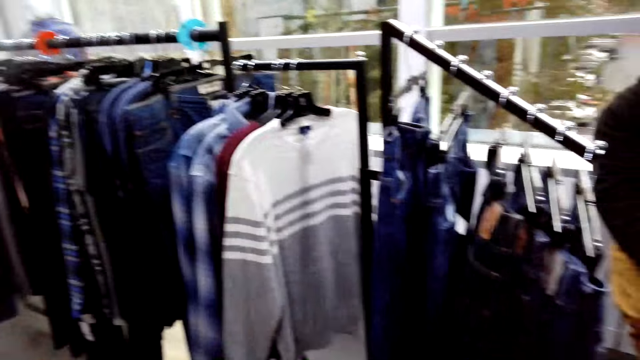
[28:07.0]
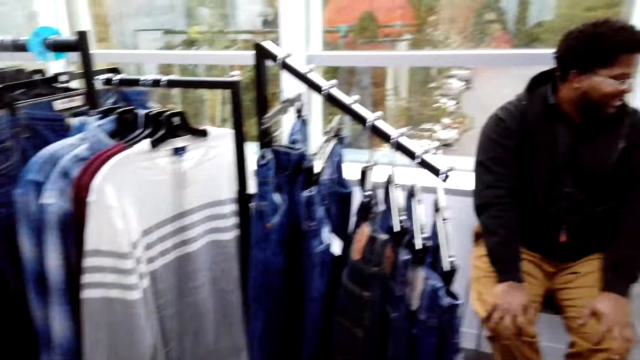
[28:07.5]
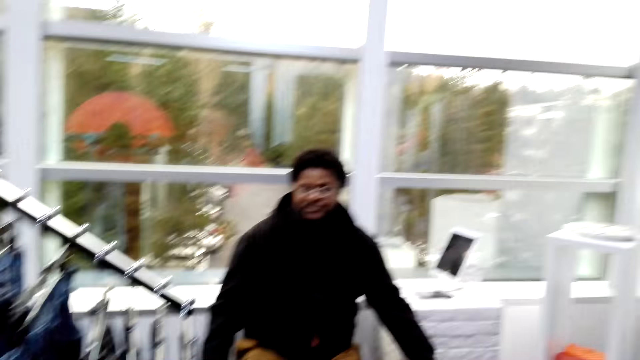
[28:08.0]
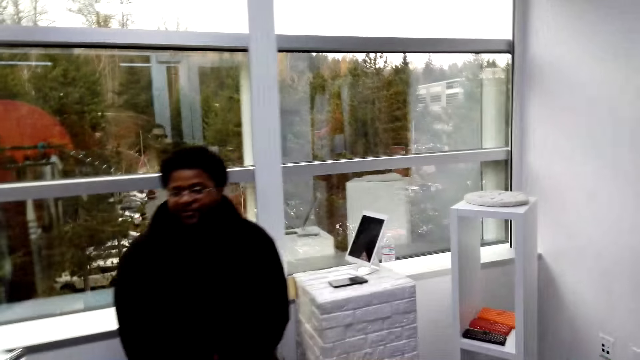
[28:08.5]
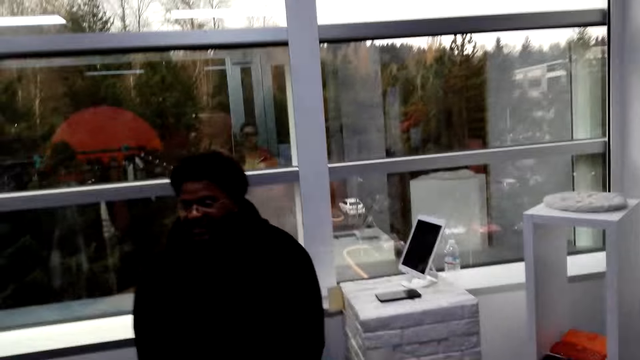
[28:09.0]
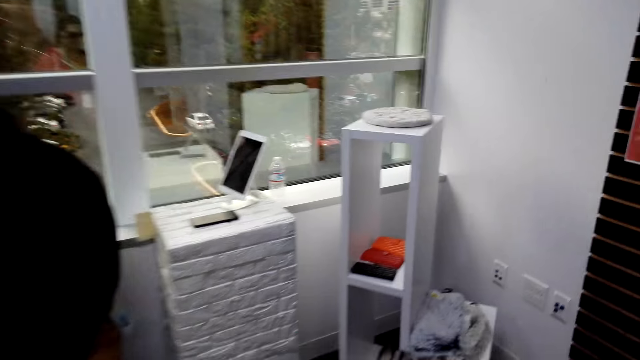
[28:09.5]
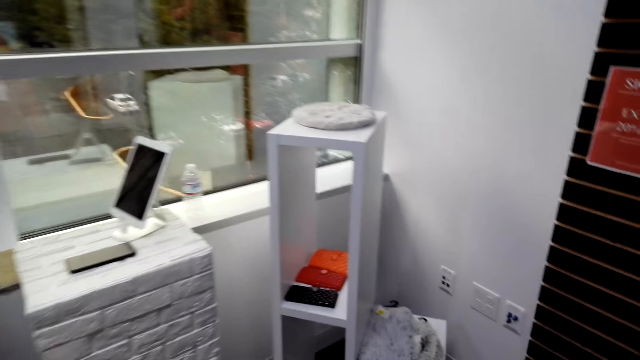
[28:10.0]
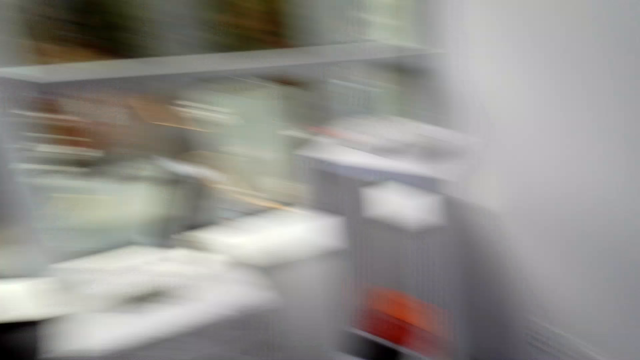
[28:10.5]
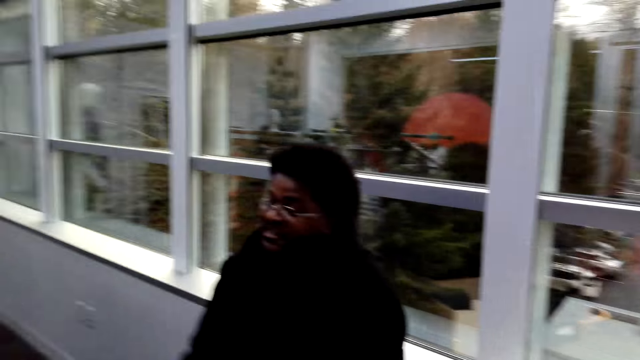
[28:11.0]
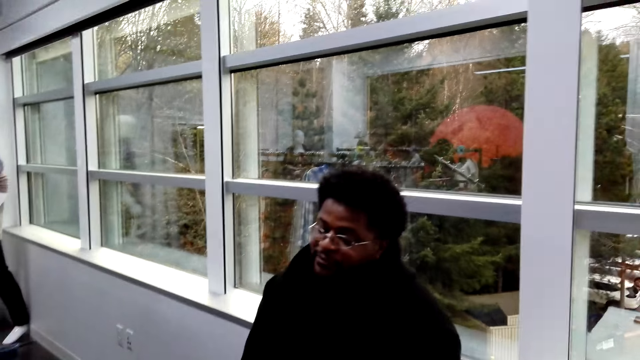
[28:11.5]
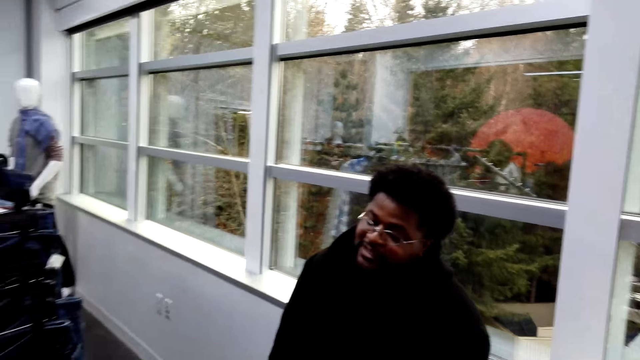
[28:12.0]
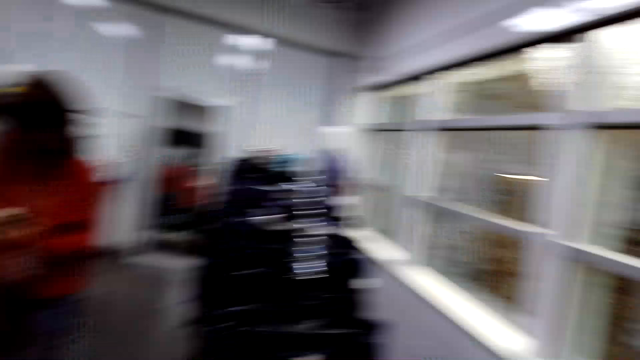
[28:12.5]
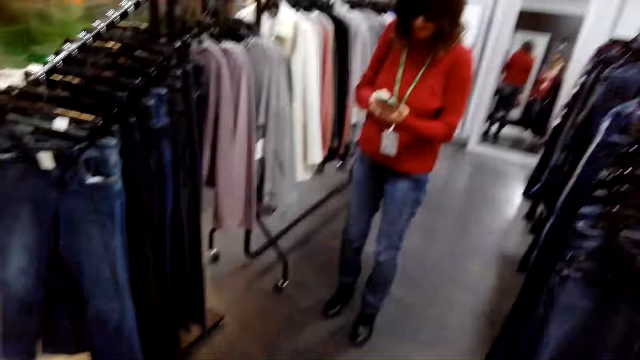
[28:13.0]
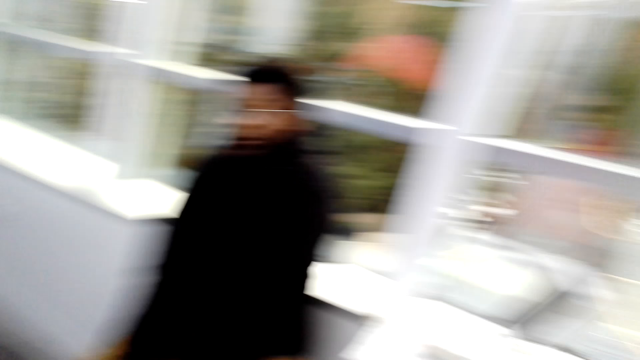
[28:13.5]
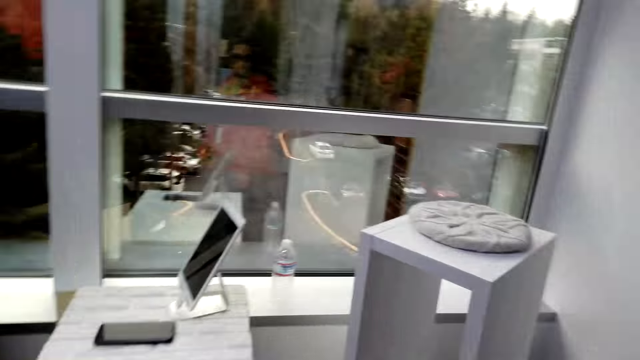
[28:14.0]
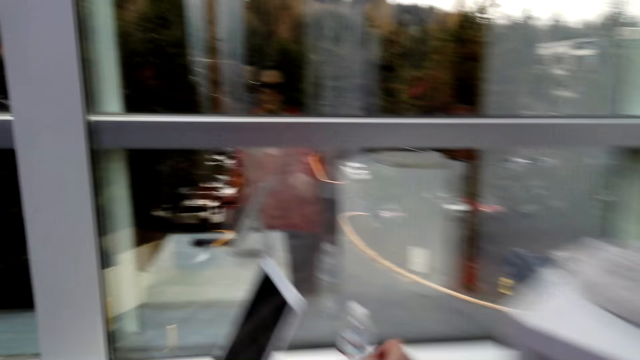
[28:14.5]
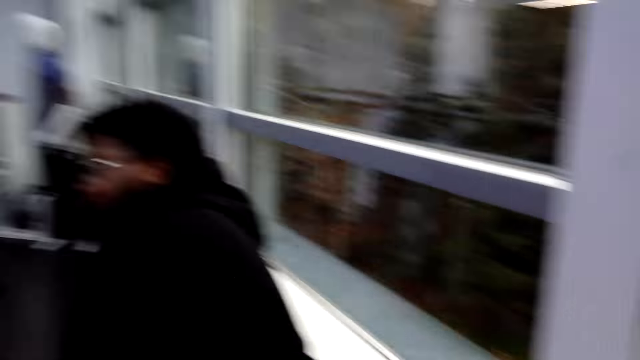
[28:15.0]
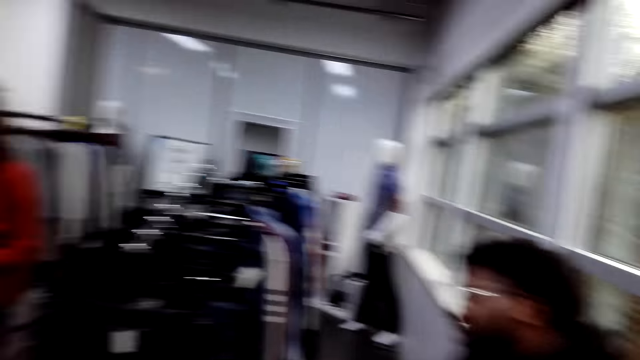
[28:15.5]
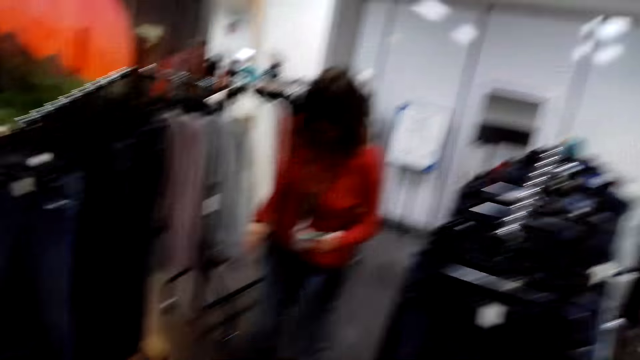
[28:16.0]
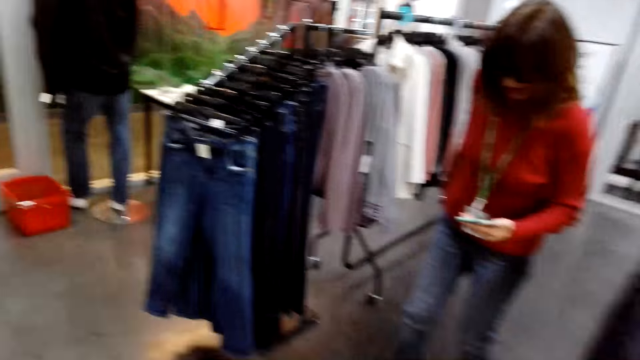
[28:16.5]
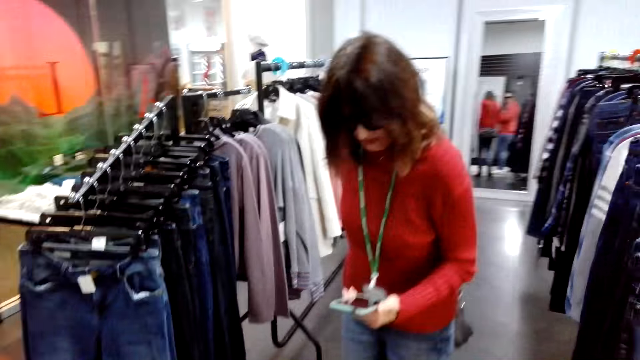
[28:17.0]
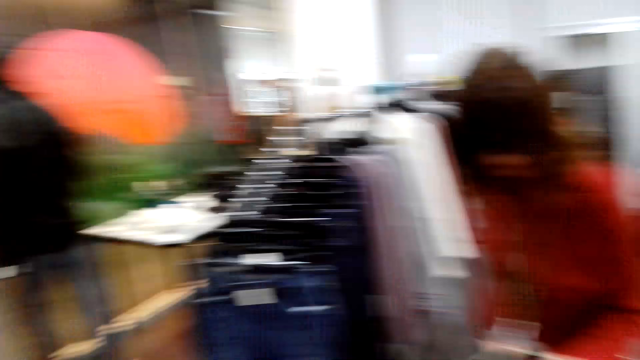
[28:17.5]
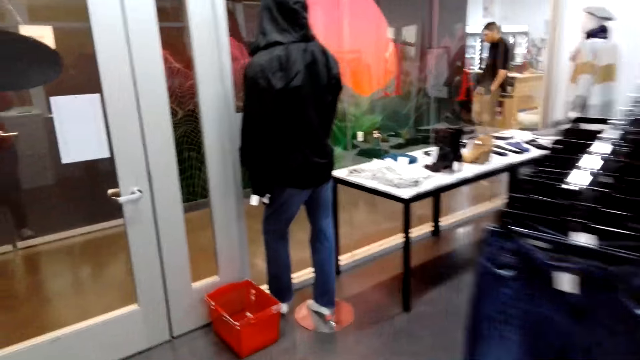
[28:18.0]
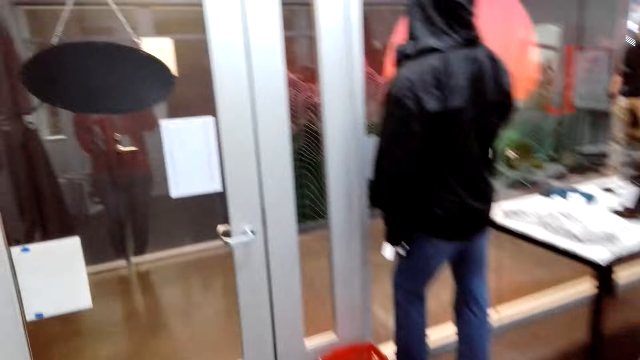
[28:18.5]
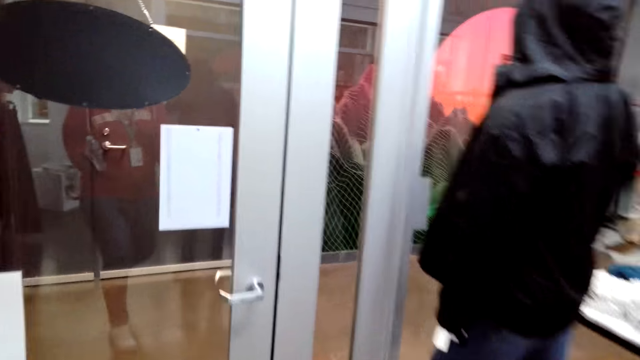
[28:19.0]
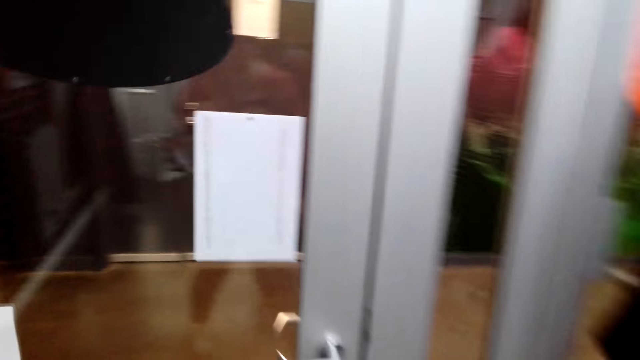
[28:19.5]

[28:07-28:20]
A lady moves around. The camera wearer walks around the boutique. A person places hands on the knees. A man sits on a chair. The person interacts with the camera wearer. The camera wearer walks around. A man sits on a chair. The camera wearer looks around. The lady operates her phone. The lady stares at the phone. The camera wearer looks around. They walk around the boutique. The man sits on a chair. The lady operates her phone. The lady walks around. The camera wearer walks around the boutique.

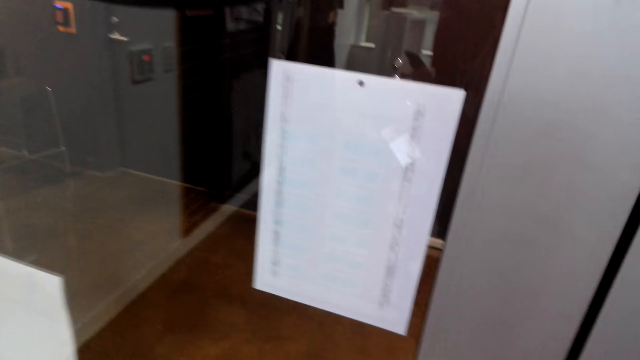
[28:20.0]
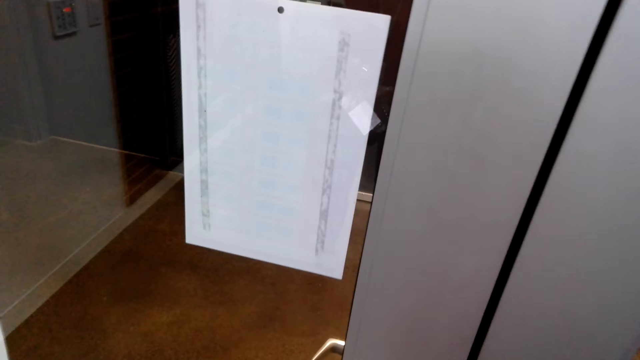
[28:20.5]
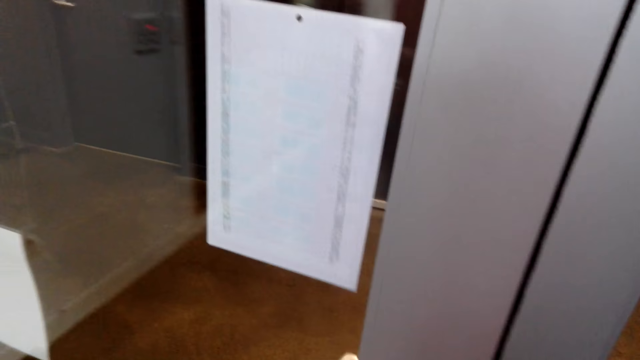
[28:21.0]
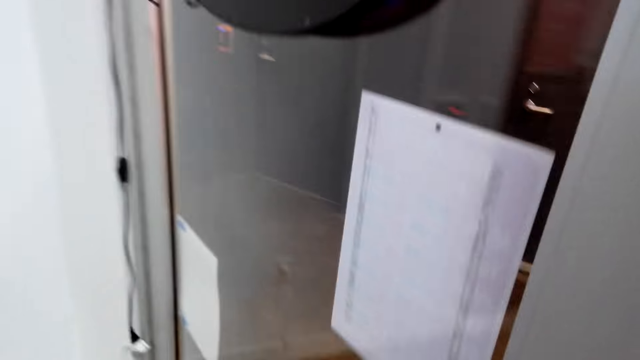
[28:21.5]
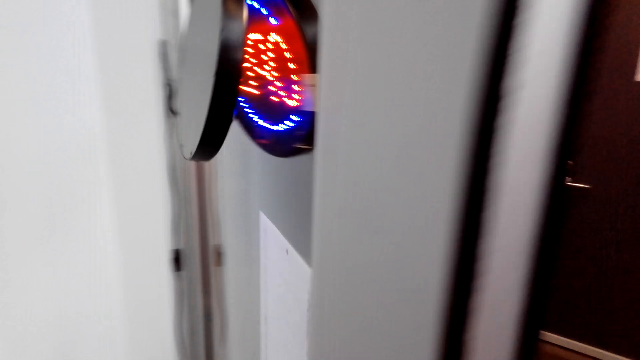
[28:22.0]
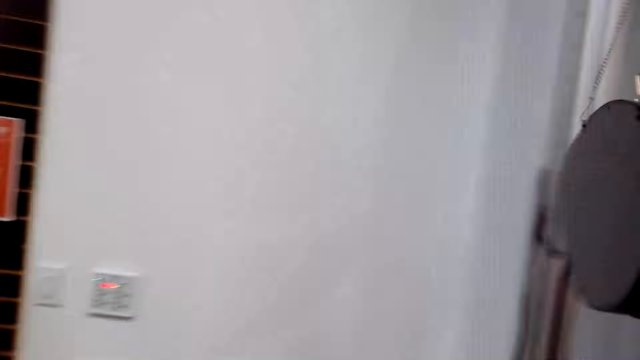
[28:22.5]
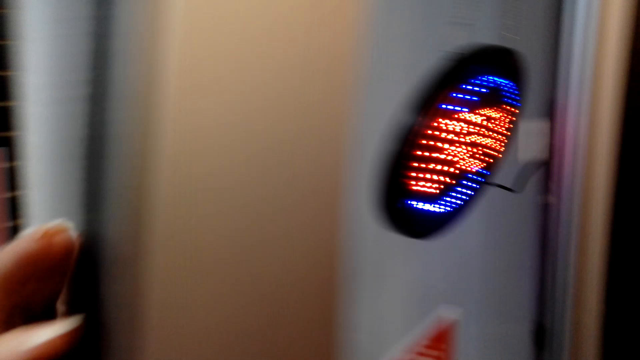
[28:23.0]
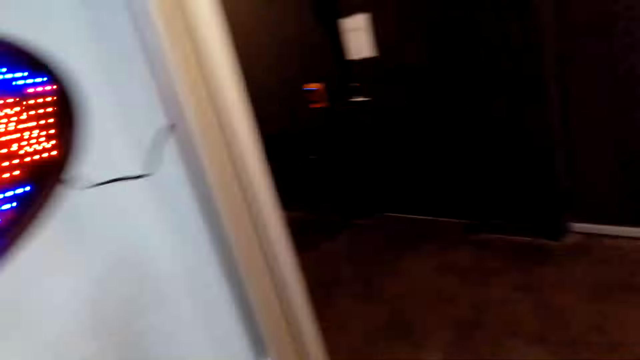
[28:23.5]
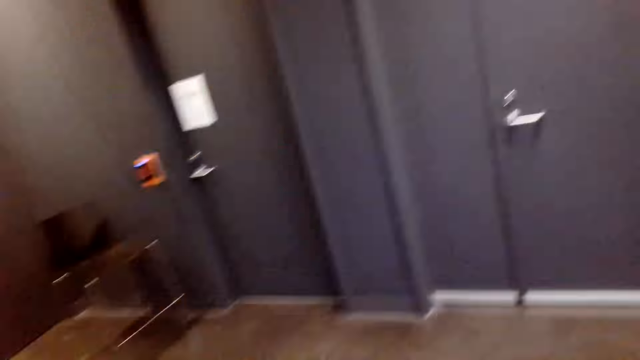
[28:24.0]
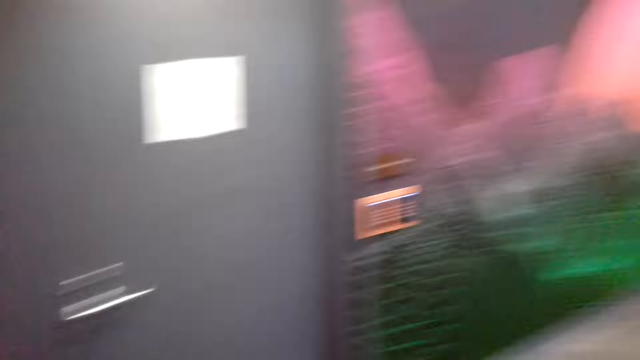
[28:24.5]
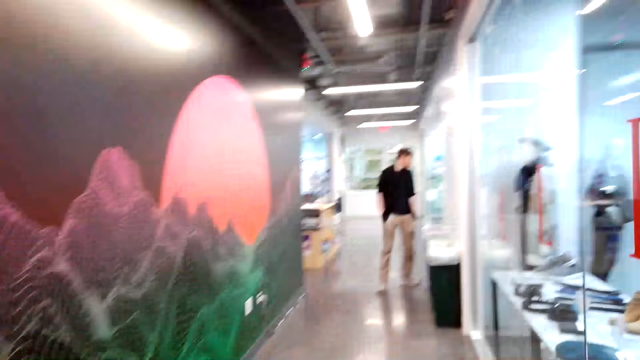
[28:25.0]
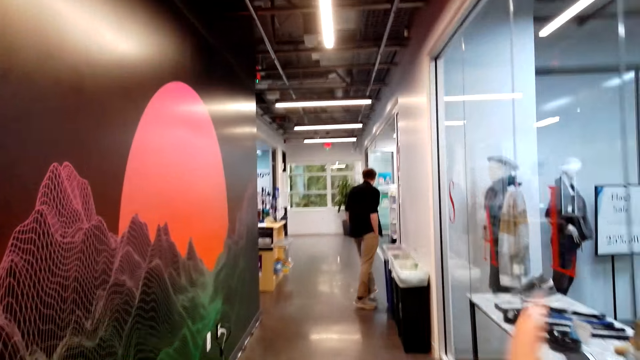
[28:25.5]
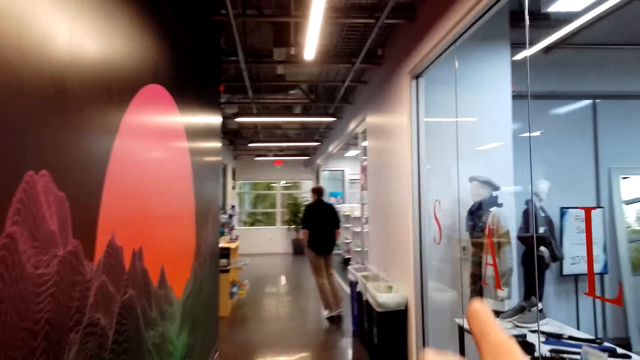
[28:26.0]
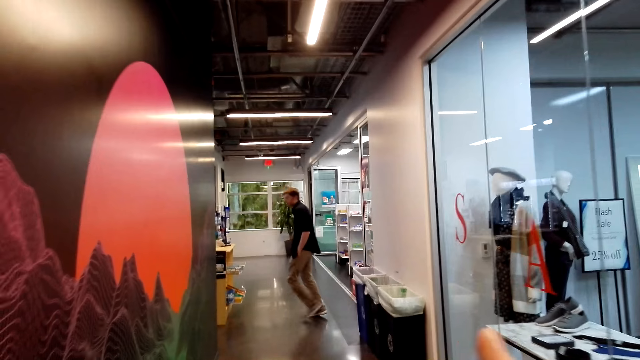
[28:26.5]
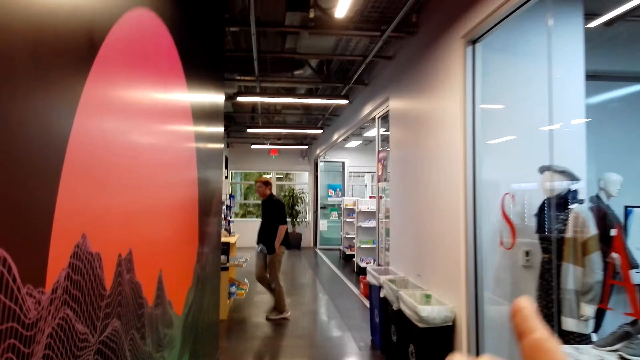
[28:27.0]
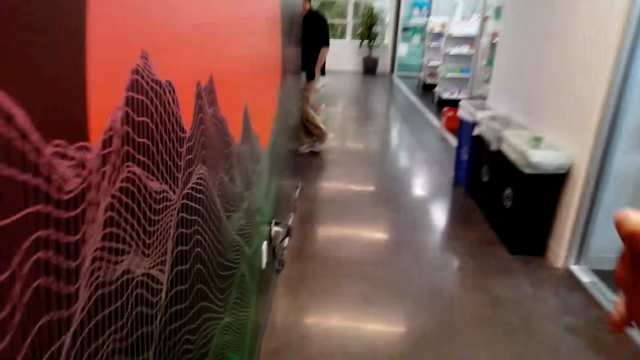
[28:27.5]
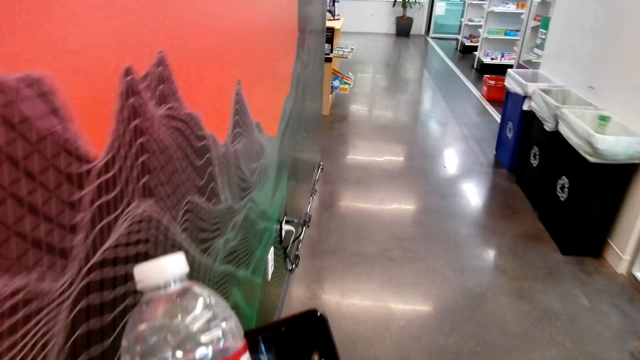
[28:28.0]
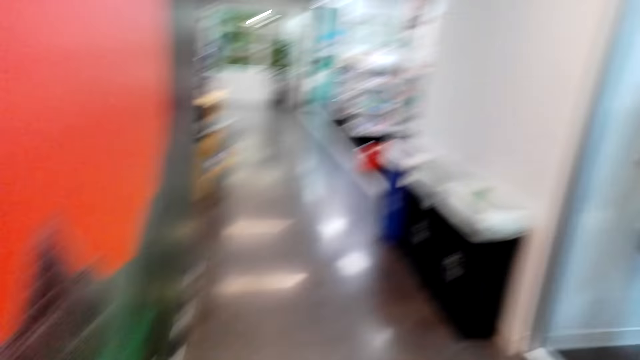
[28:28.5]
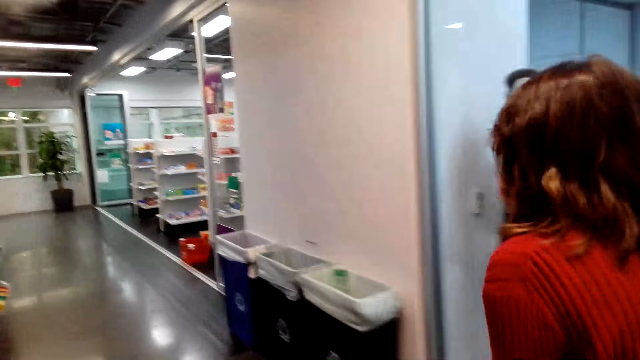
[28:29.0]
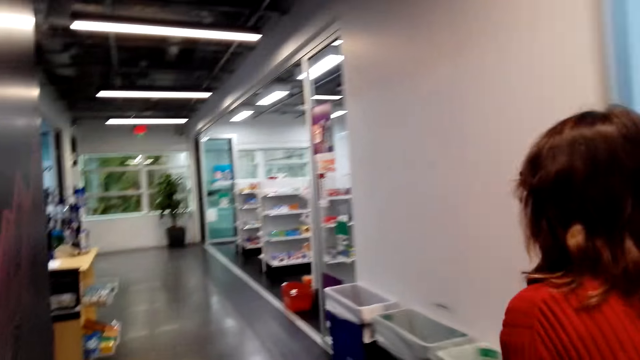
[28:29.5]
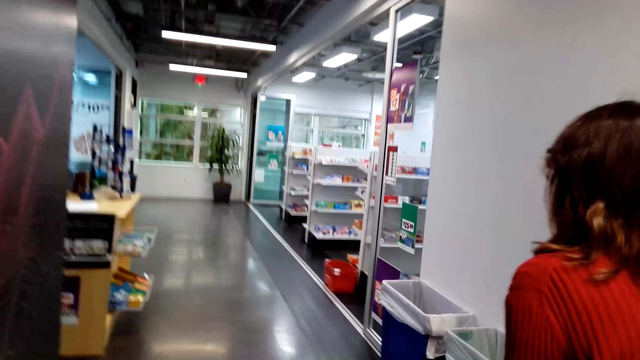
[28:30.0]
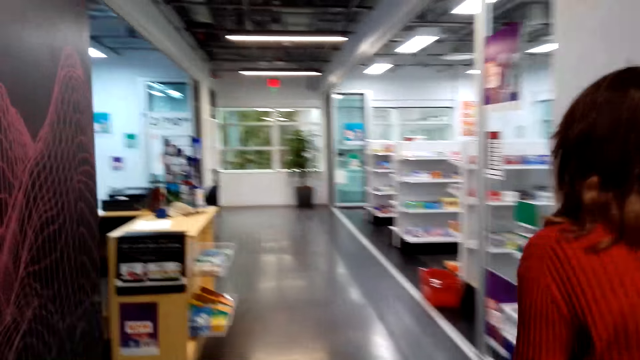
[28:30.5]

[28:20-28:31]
The camera wearer opens the door. They walk around the boutique. A man walks around the supermarket. The camera wearer points at the man. They illustrate with a hand and walk around. A lady walks into the supermarket.
